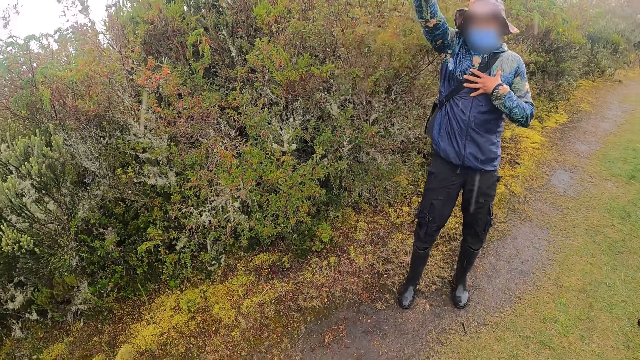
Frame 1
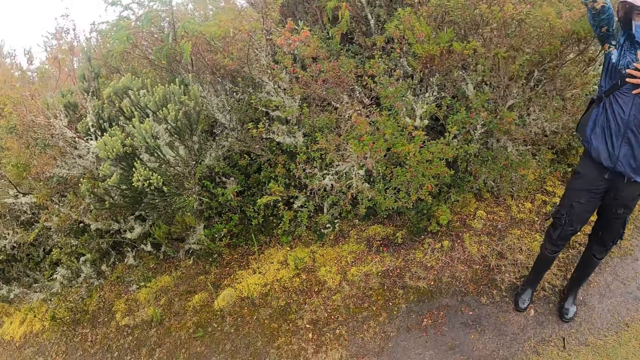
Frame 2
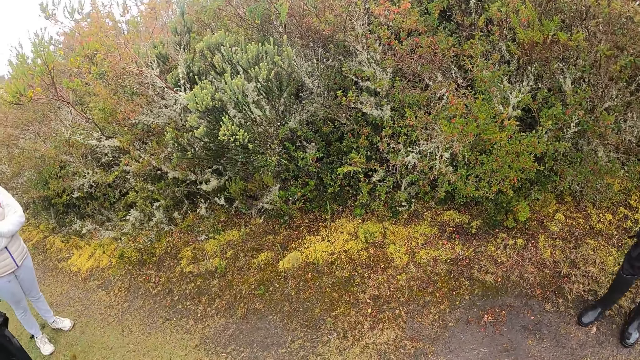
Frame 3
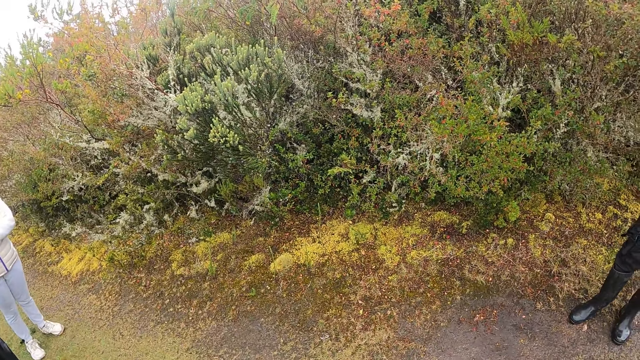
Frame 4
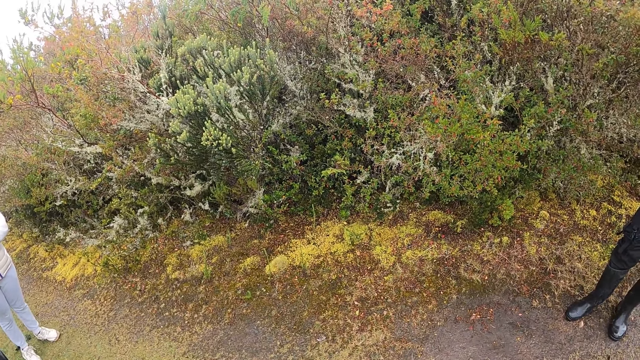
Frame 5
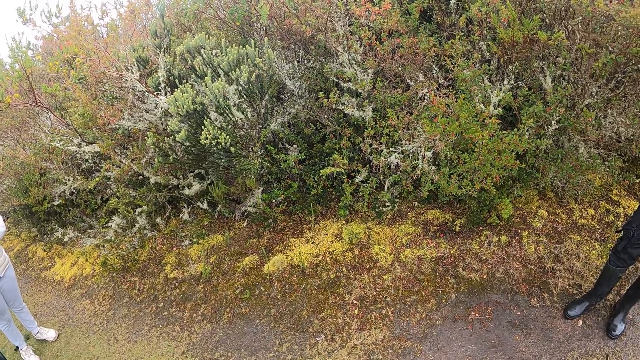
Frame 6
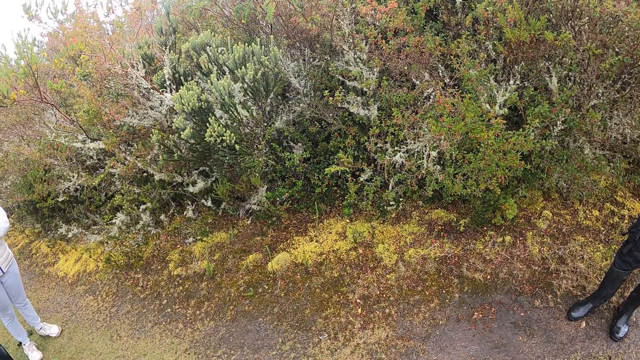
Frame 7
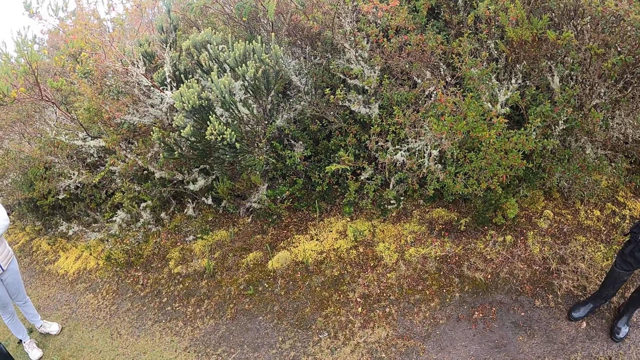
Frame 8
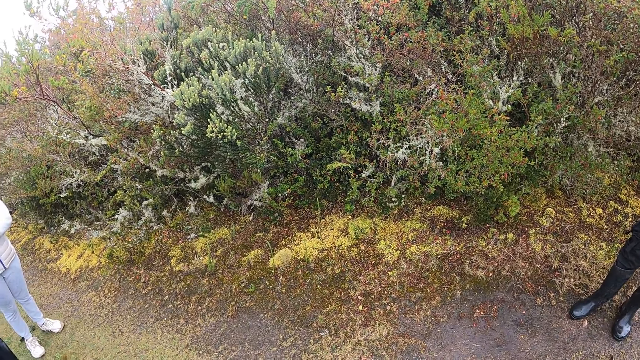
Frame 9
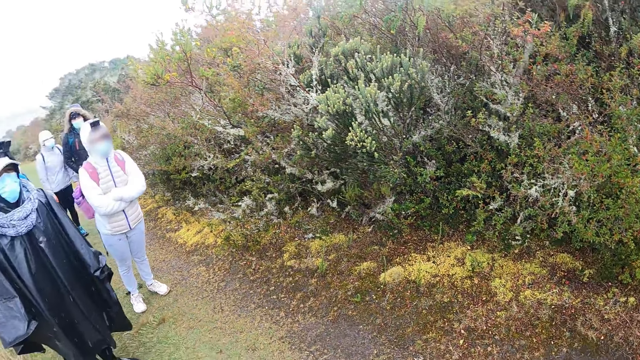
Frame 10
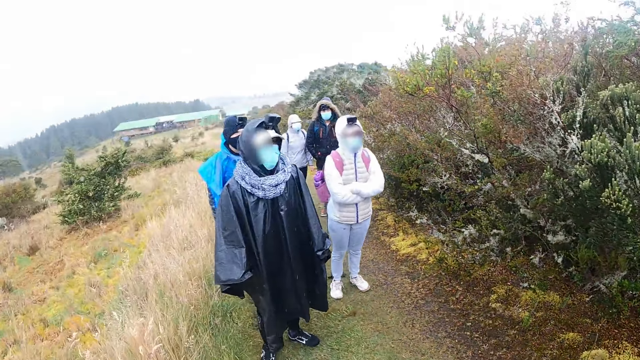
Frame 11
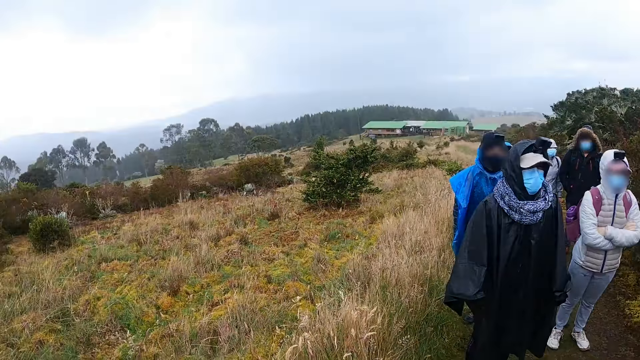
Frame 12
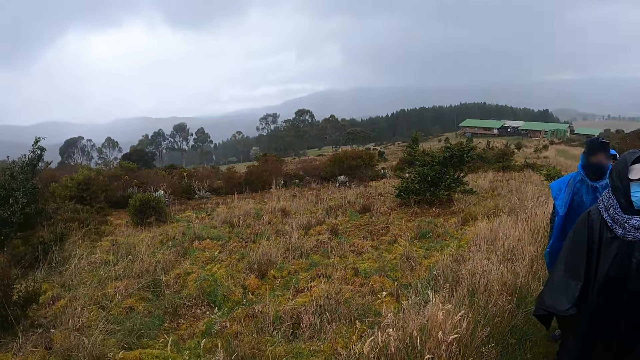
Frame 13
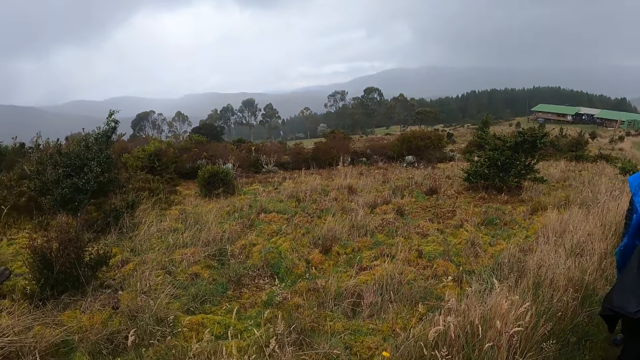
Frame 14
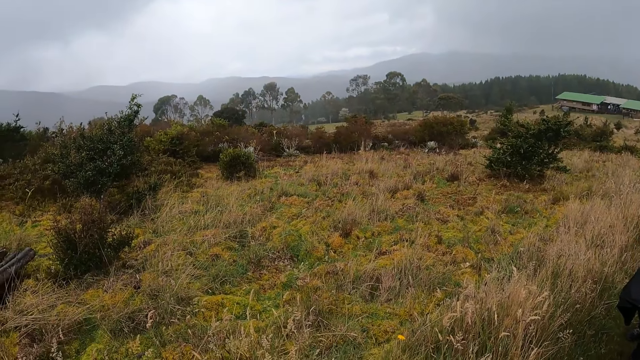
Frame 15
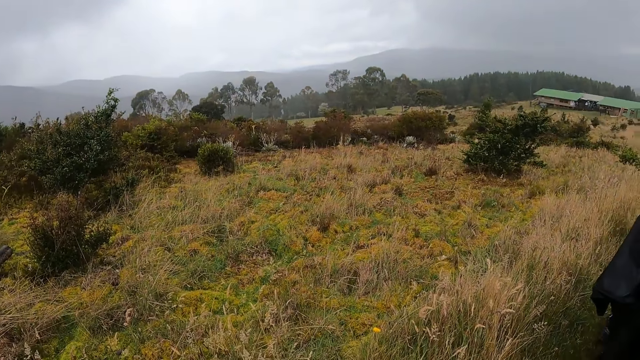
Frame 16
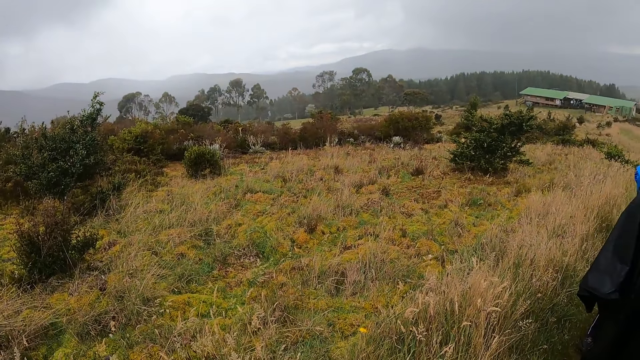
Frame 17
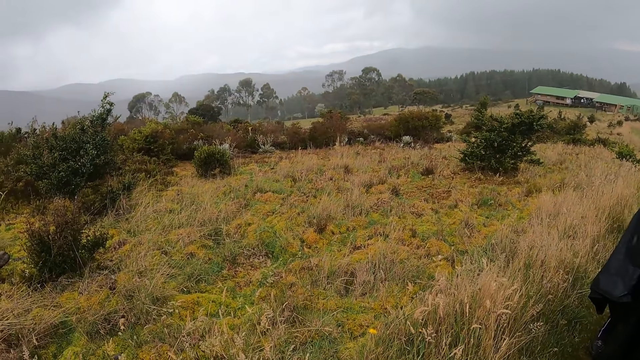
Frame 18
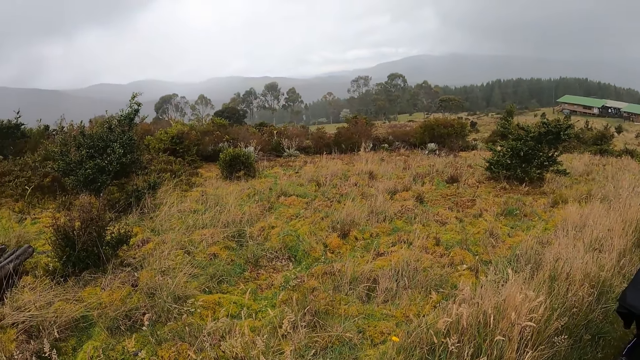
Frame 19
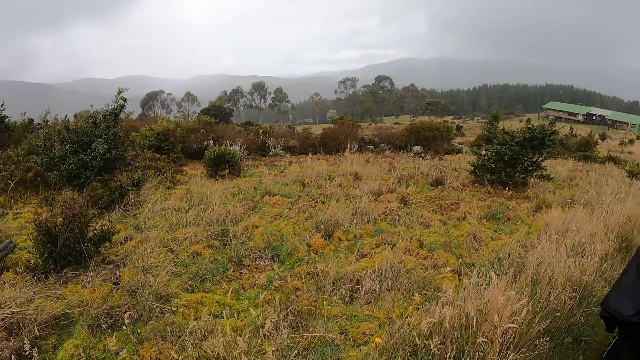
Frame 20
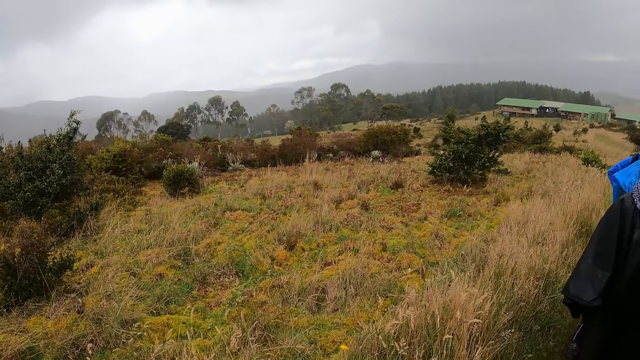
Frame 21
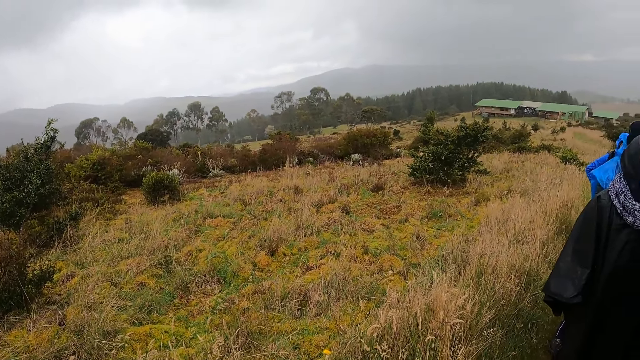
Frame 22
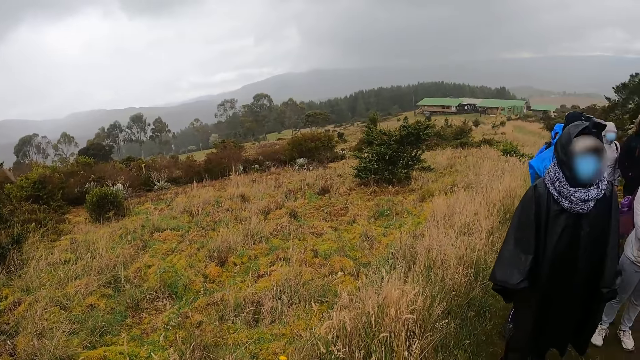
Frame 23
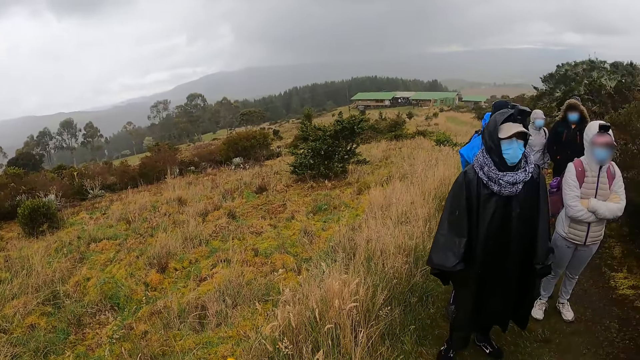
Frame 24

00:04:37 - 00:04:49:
The camera wearer looks around.

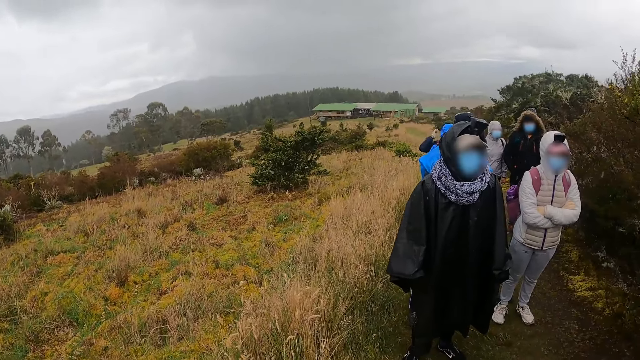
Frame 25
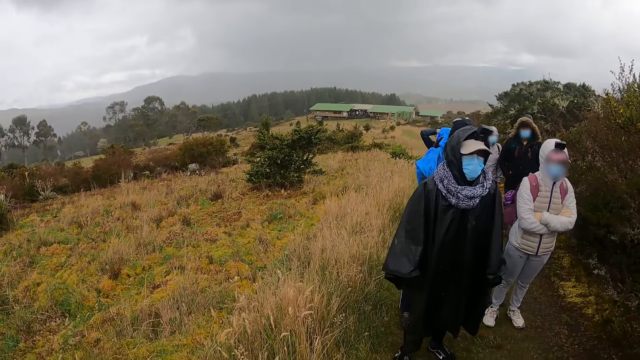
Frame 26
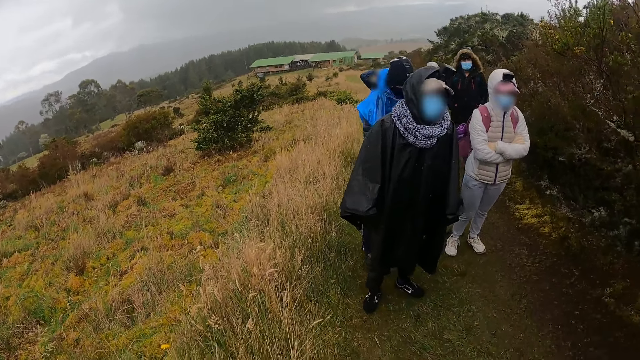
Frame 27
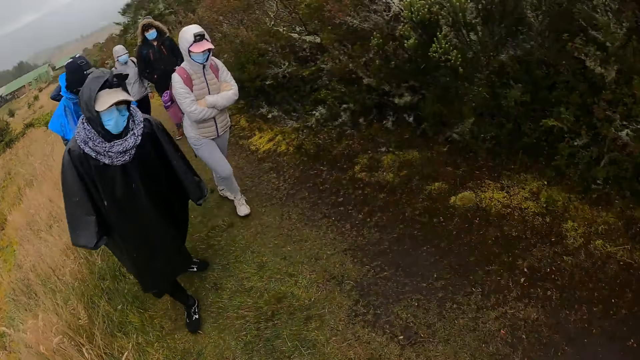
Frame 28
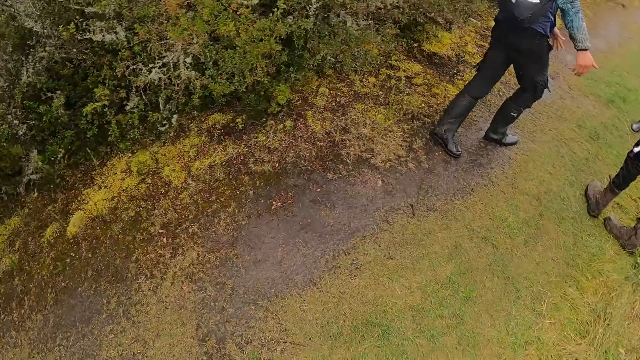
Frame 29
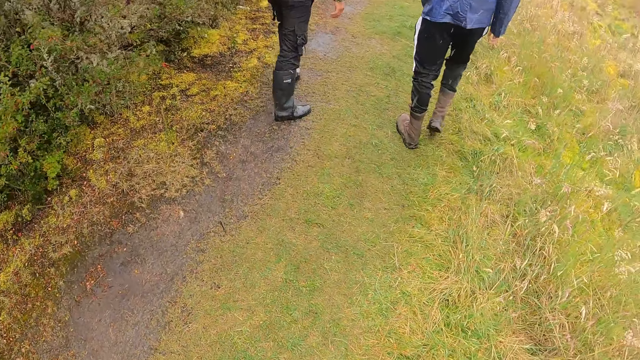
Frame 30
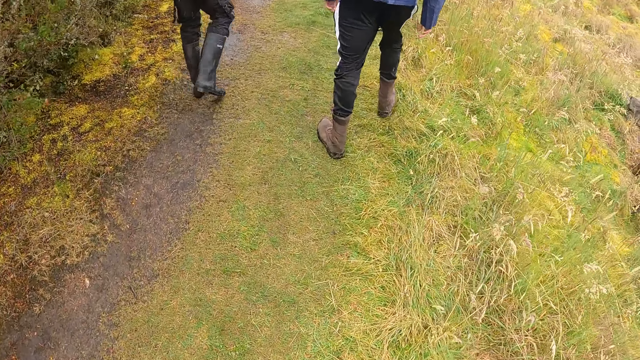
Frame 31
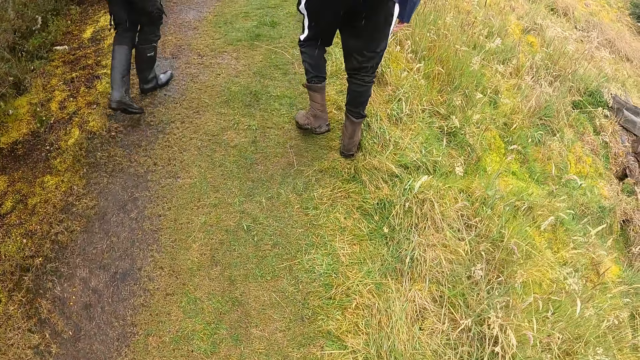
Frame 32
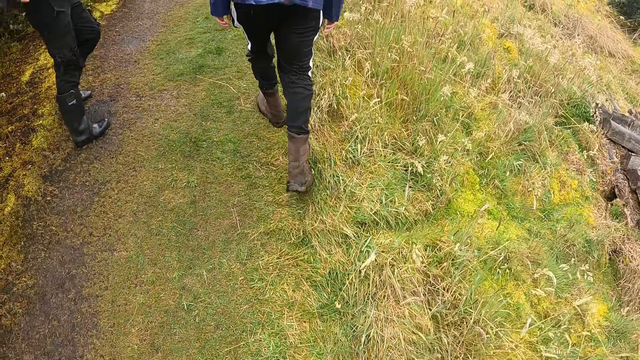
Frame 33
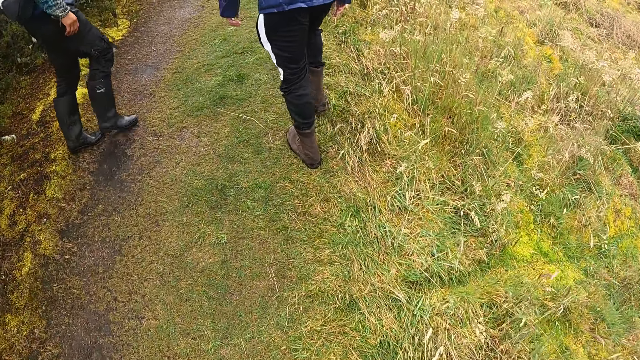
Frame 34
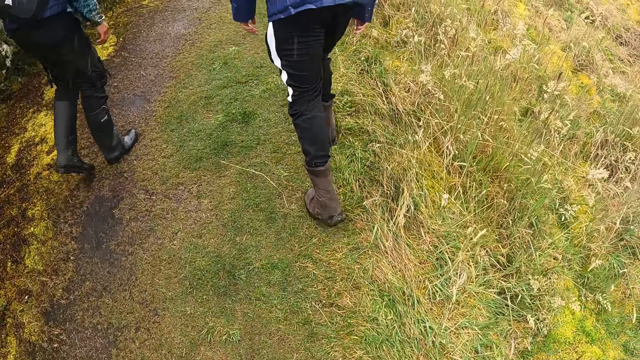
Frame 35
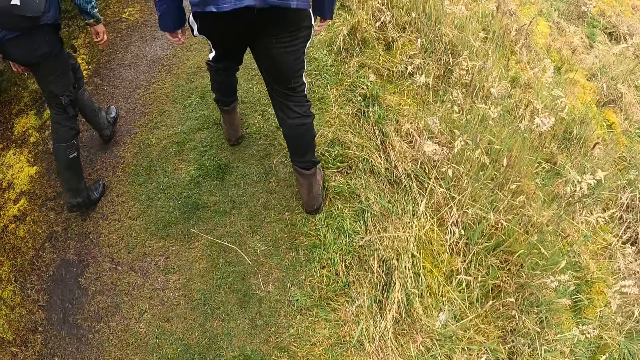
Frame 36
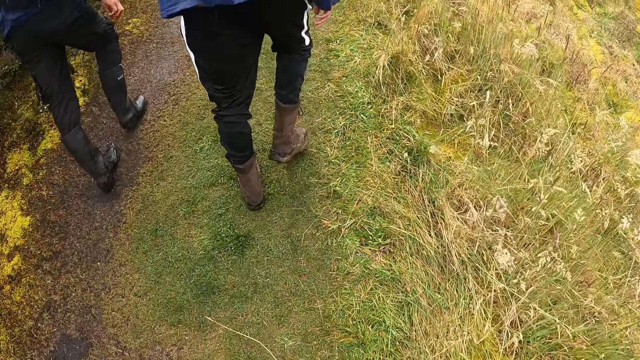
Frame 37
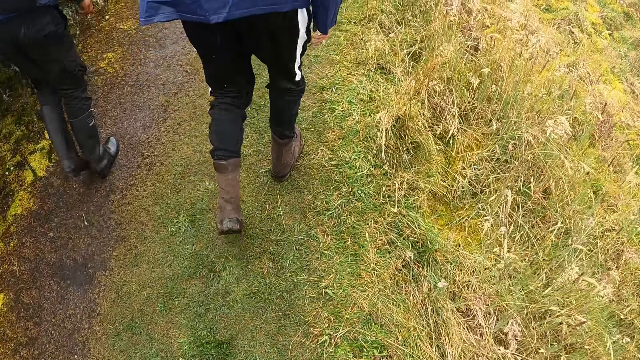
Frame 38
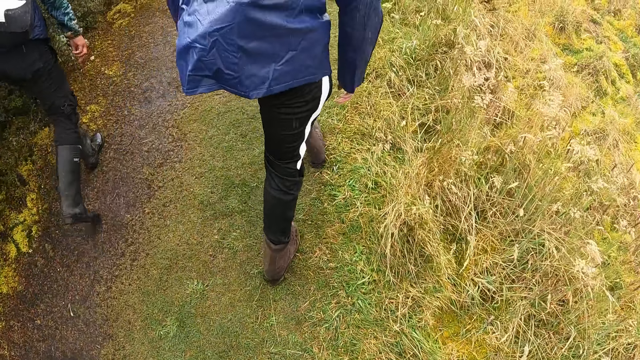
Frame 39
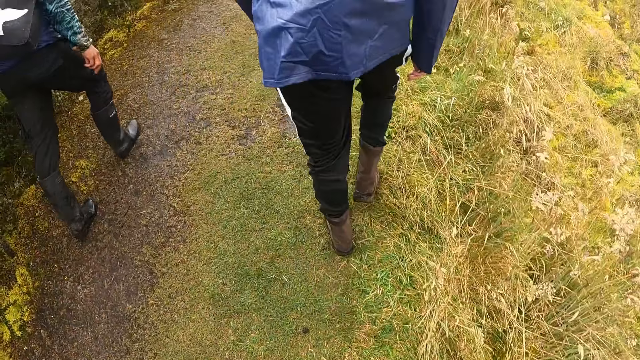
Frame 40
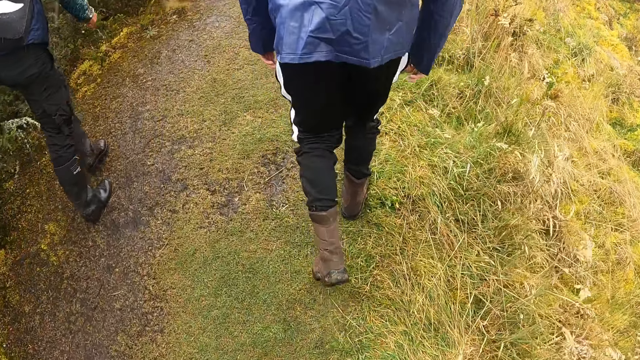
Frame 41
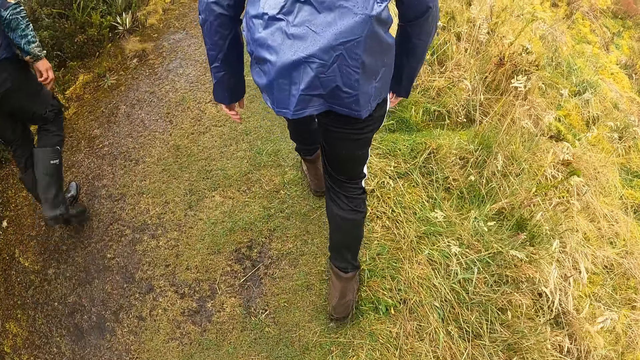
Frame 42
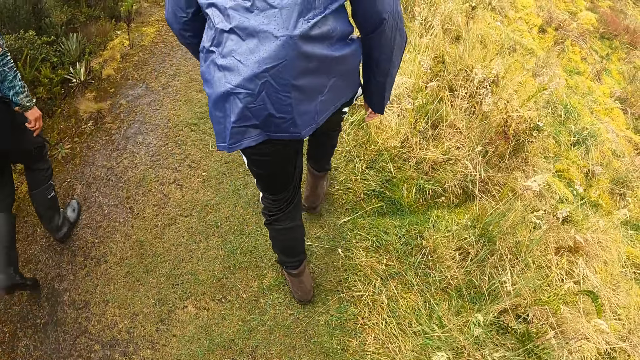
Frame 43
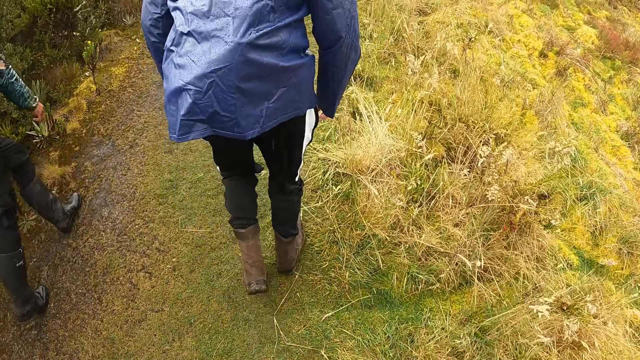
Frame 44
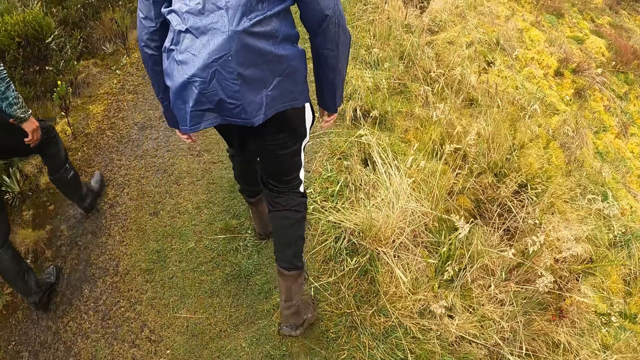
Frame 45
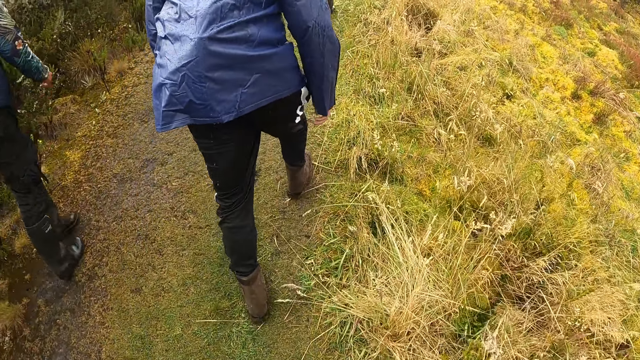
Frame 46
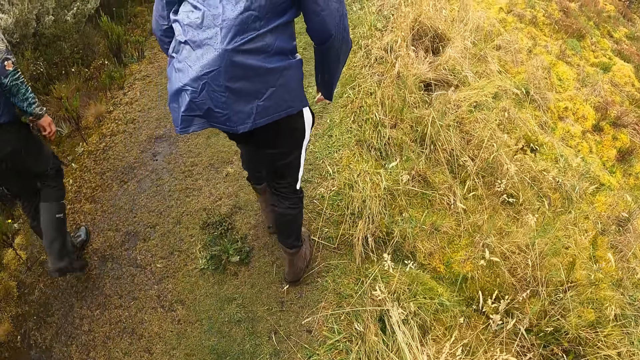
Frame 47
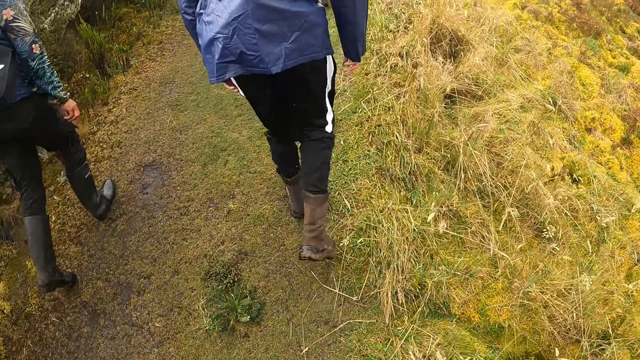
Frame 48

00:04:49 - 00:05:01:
The camera wearer walks on the path in the forest. A man walks on the path. Another man walks on the path. The camera wearer walks on the path in the forest.
